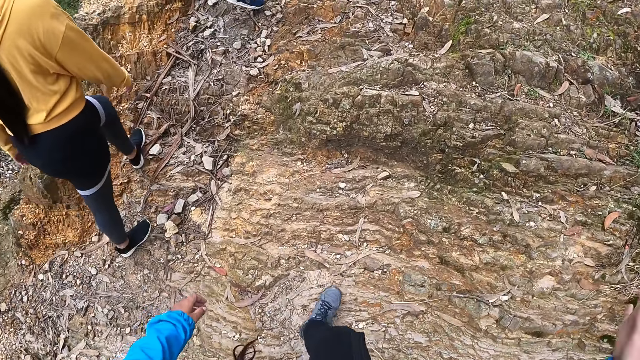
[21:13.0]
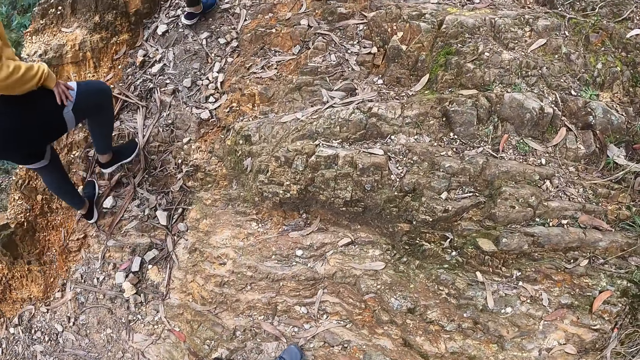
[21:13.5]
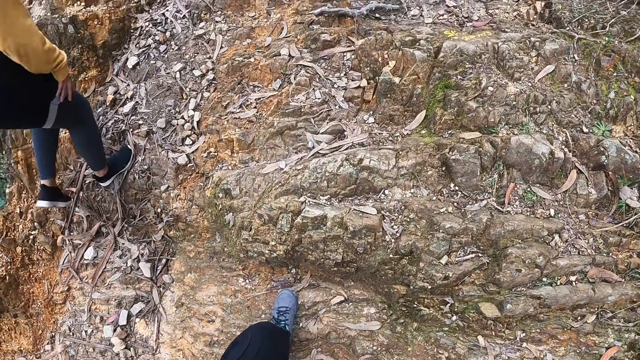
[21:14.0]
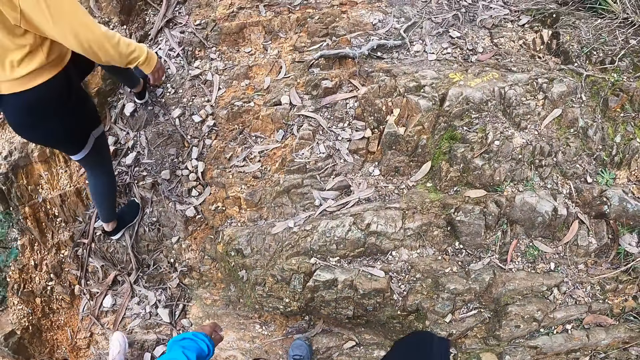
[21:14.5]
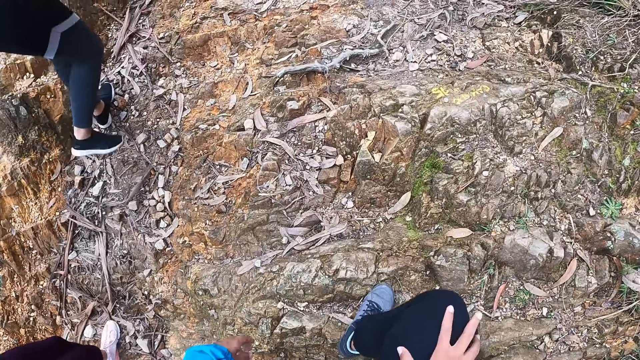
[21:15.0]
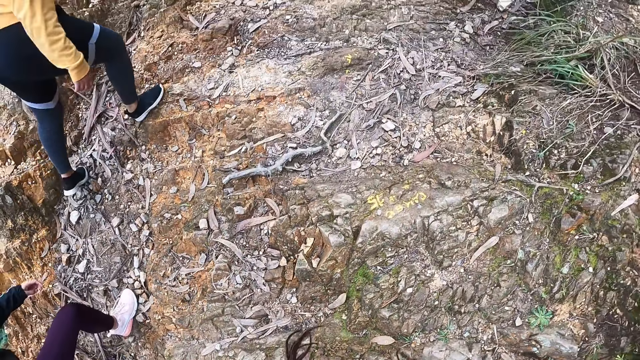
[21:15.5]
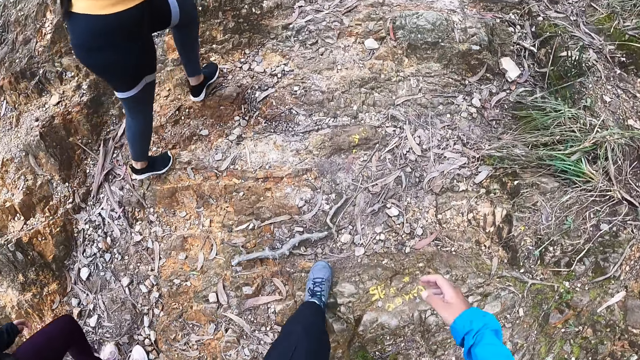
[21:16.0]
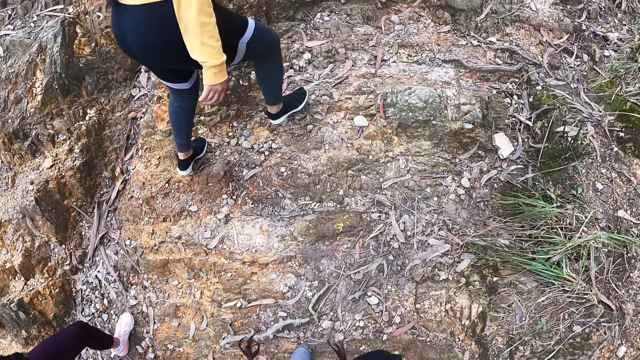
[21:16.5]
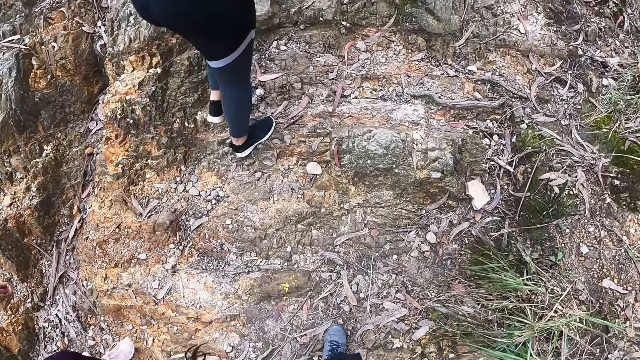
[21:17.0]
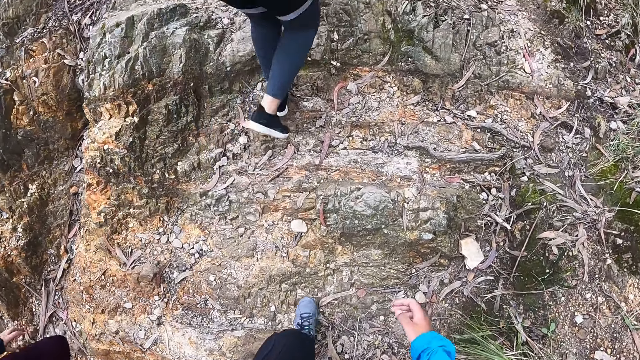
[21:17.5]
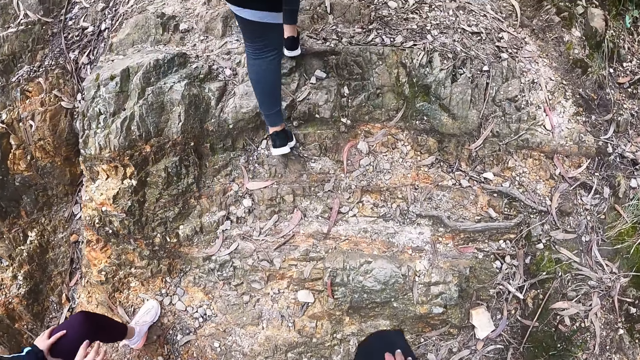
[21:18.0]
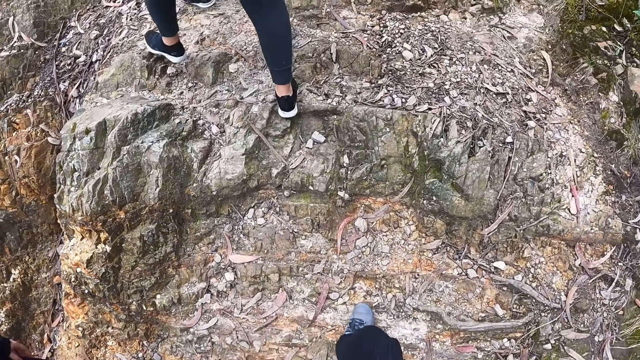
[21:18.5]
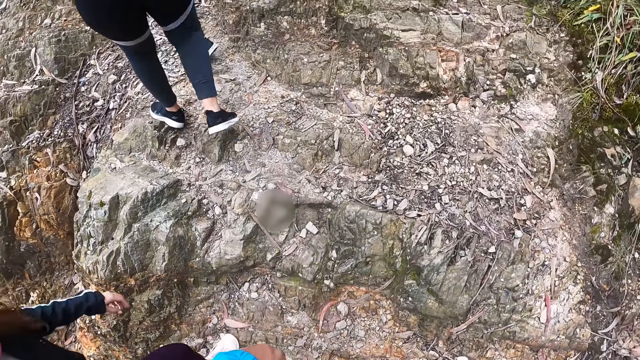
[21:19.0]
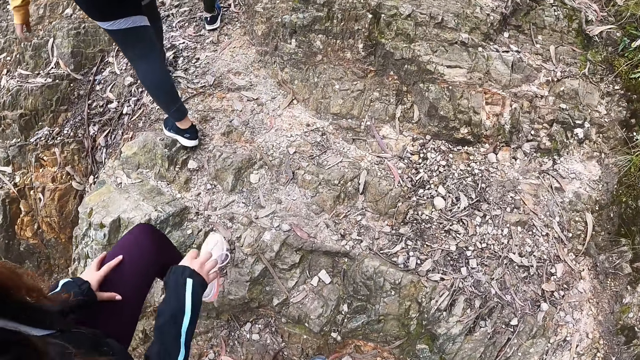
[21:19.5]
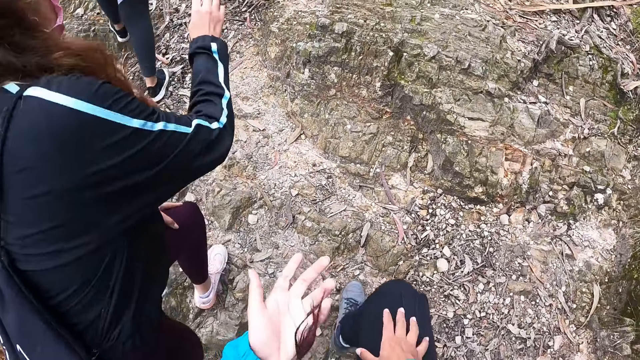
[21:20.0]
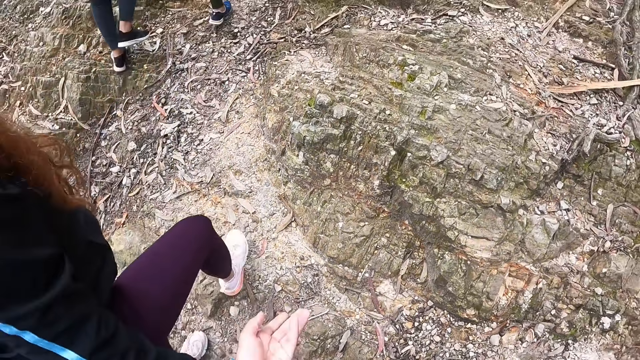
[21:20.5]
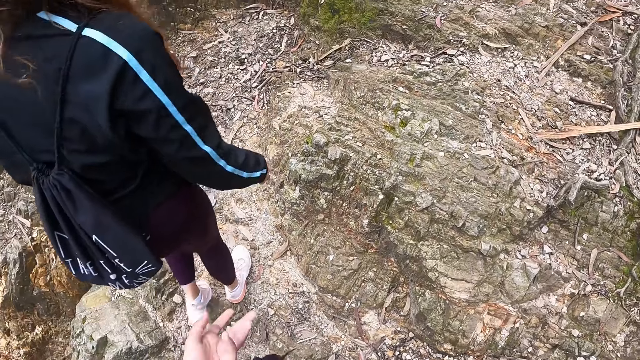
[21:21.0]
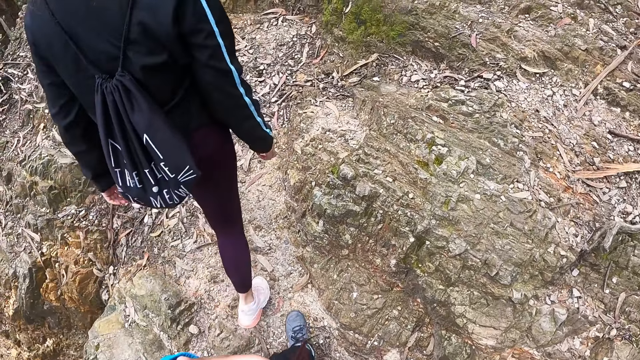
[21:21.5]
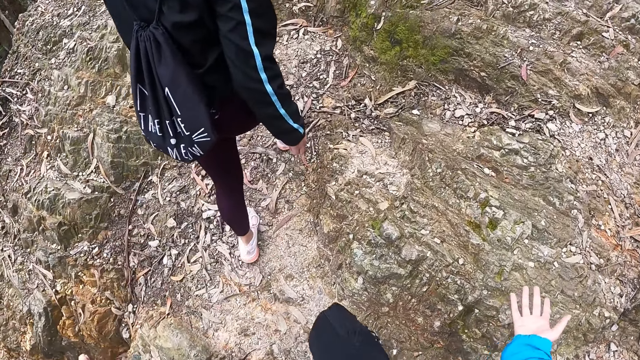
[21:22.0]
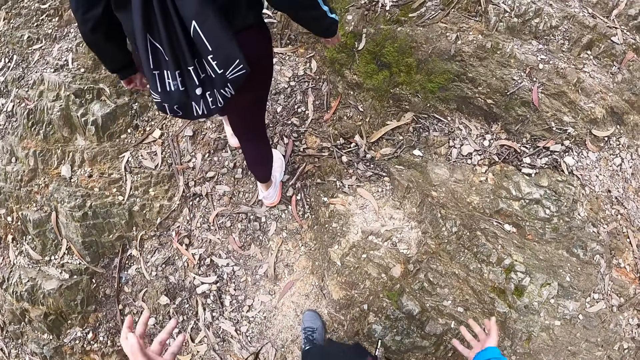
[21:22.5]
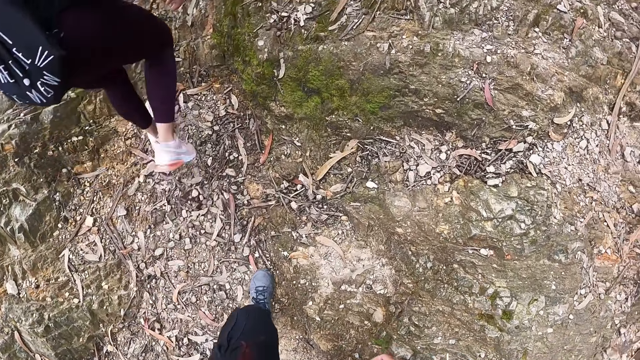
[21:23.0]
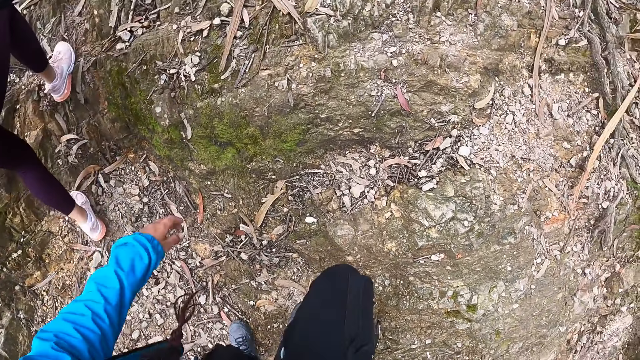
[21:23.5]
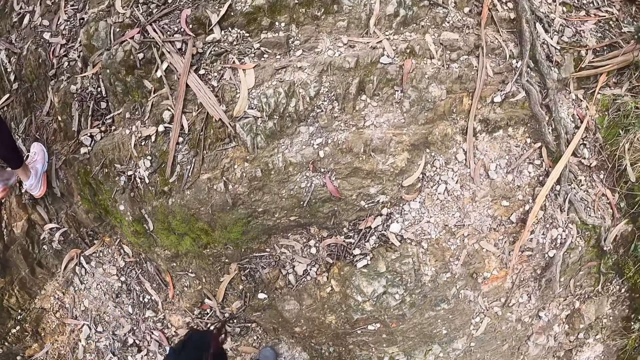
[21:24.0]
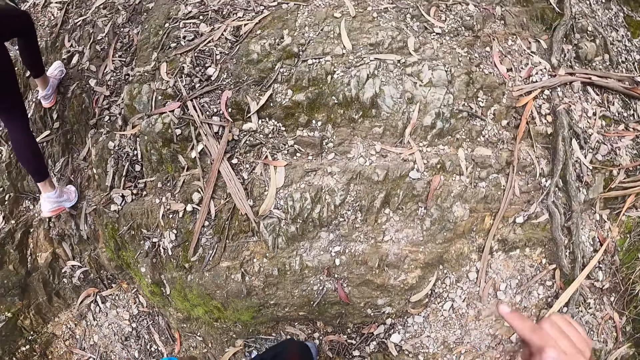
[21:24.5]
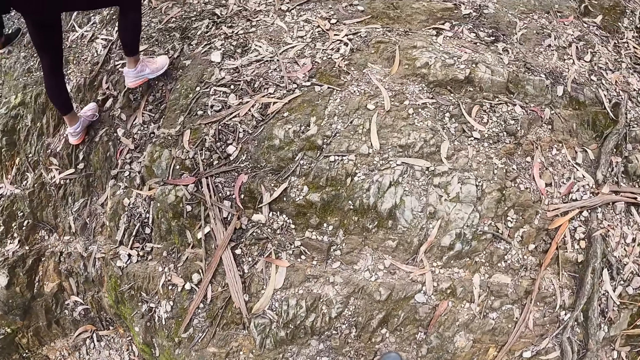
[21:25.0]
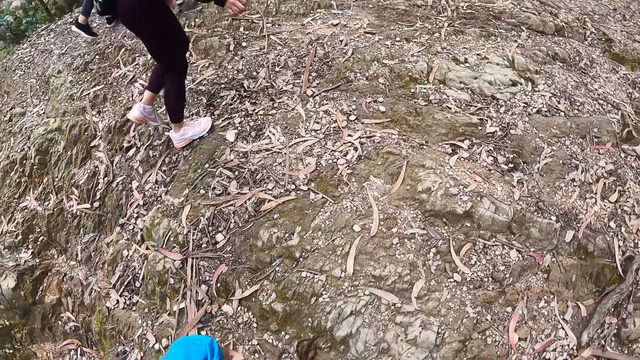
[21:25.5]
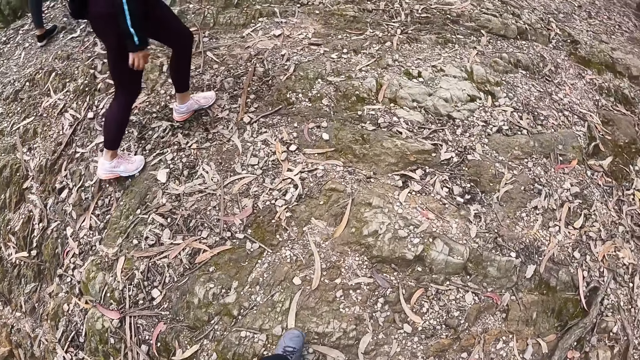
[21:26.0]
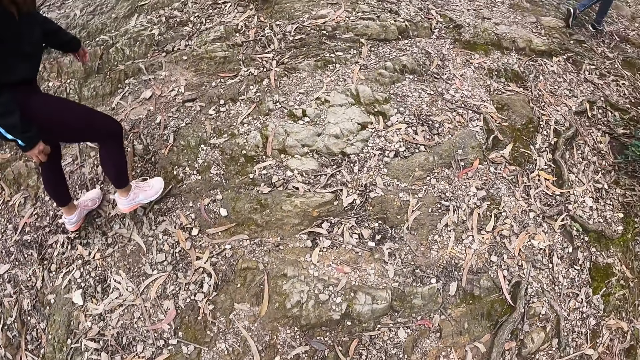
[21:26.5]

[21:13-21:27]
The camera wearer gestures with his hands.

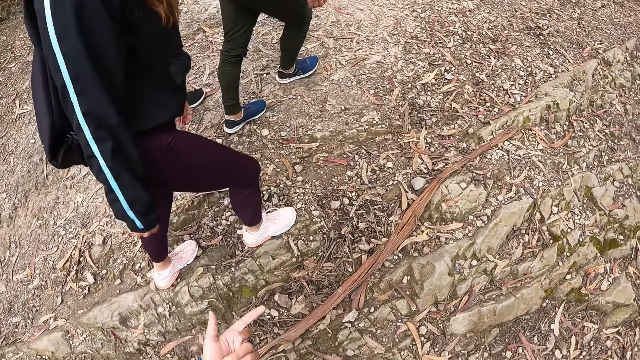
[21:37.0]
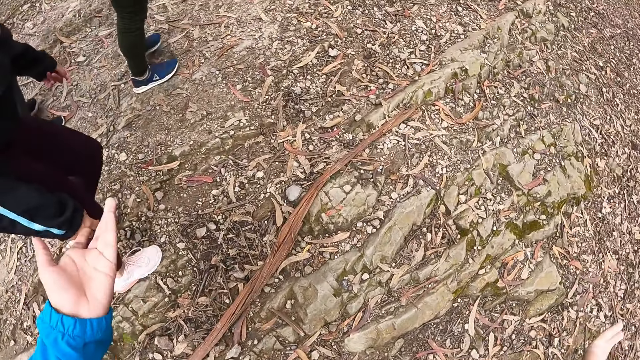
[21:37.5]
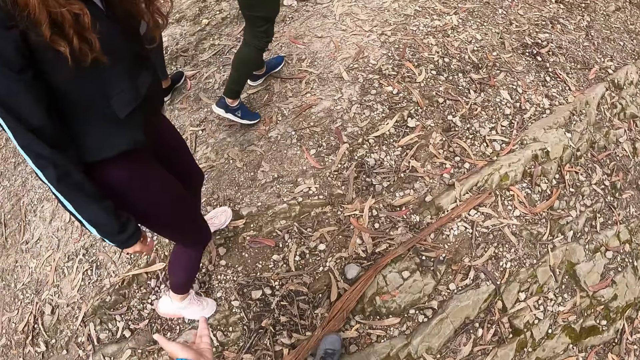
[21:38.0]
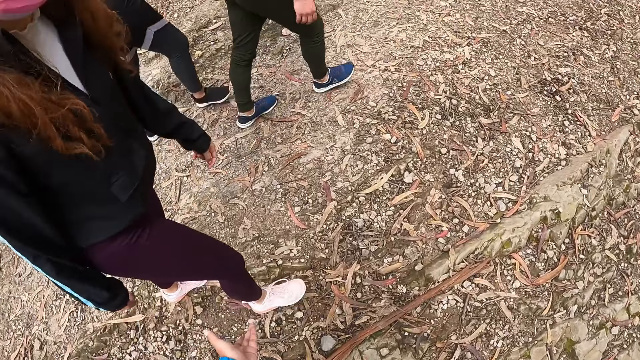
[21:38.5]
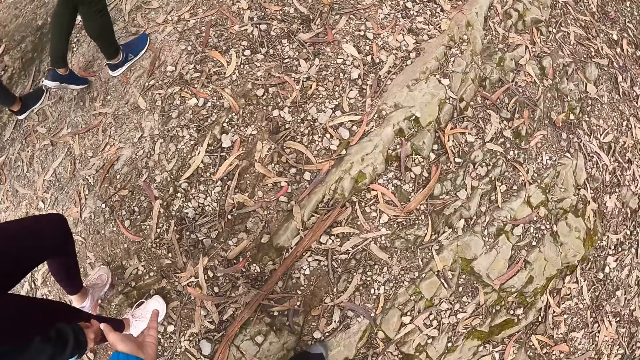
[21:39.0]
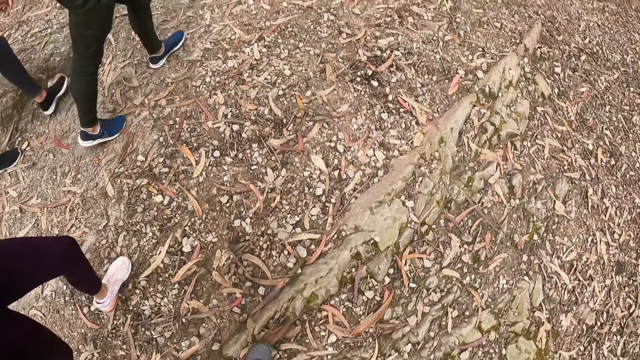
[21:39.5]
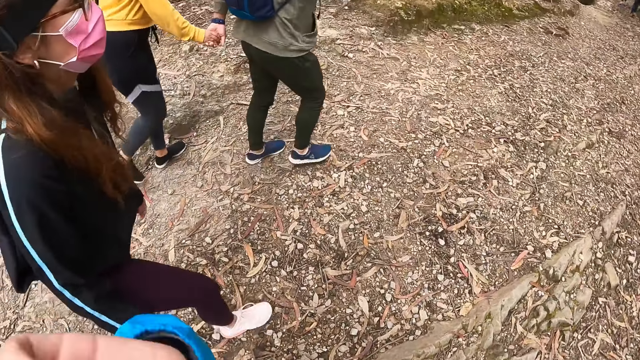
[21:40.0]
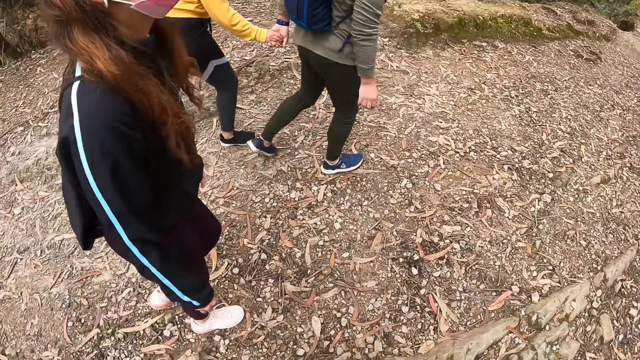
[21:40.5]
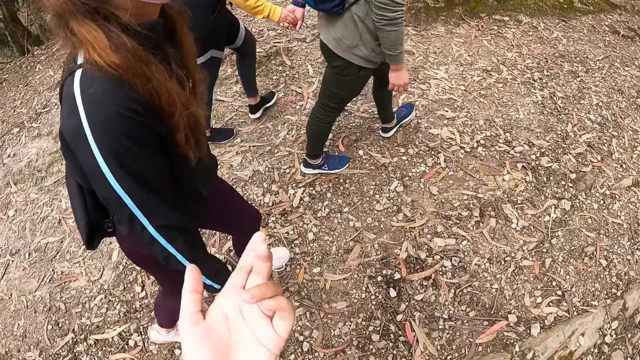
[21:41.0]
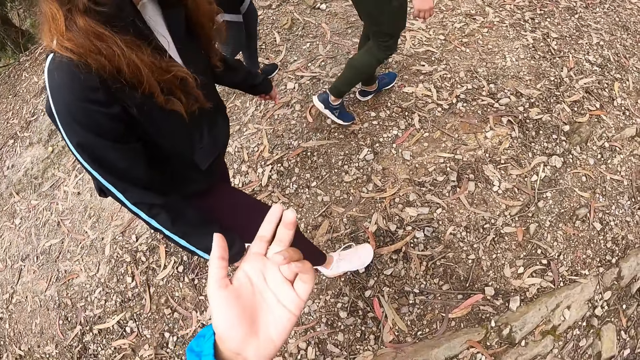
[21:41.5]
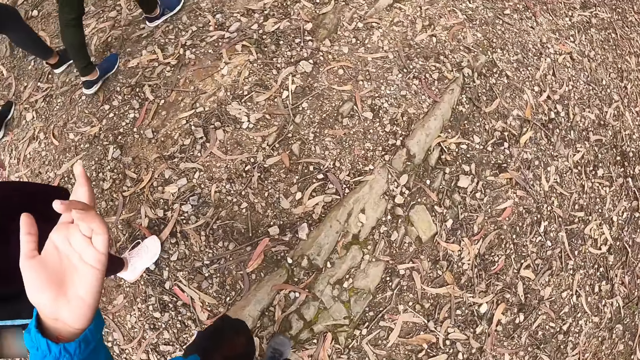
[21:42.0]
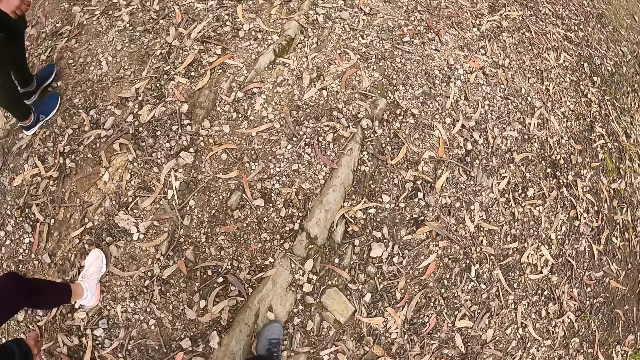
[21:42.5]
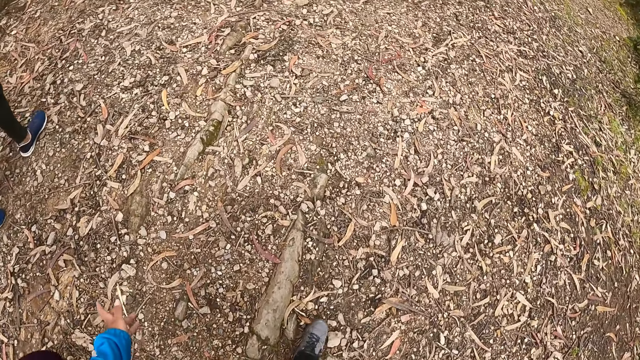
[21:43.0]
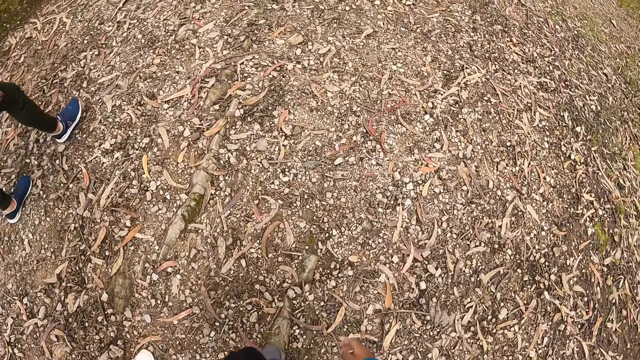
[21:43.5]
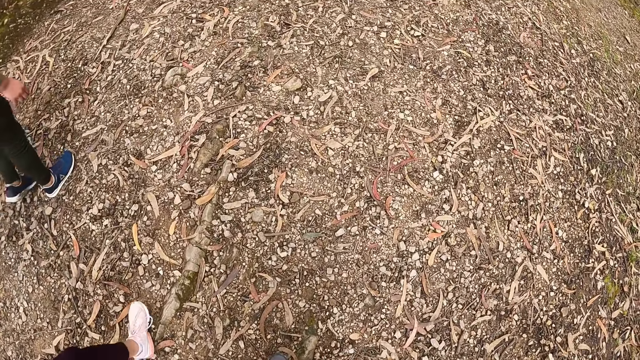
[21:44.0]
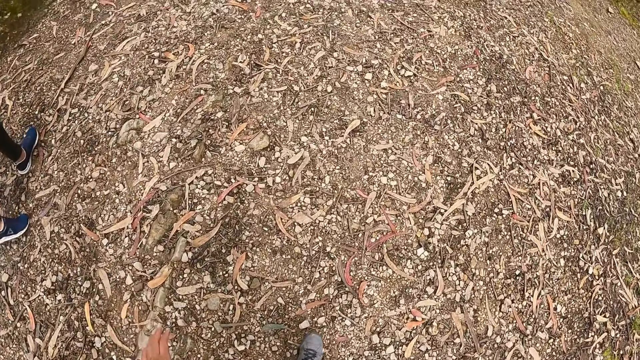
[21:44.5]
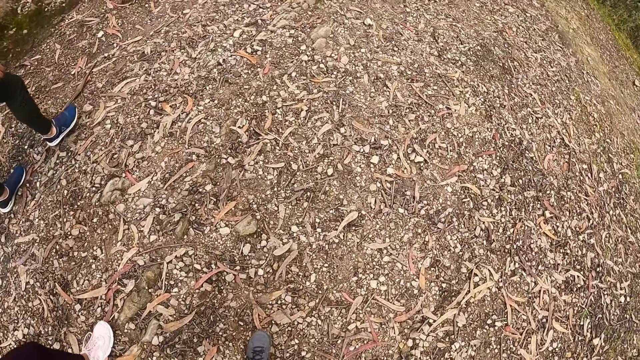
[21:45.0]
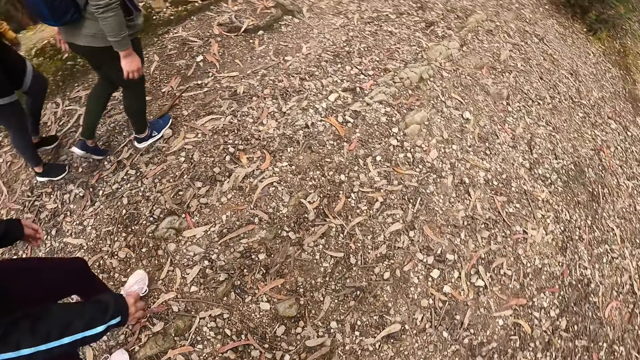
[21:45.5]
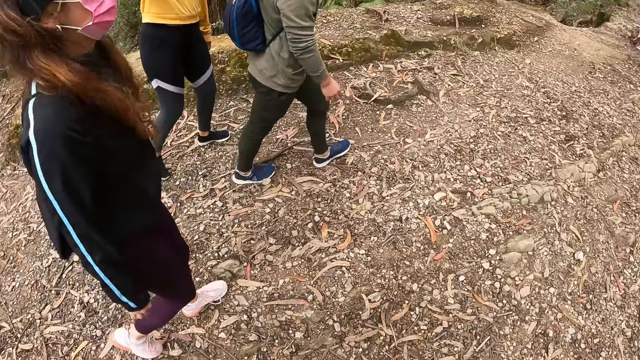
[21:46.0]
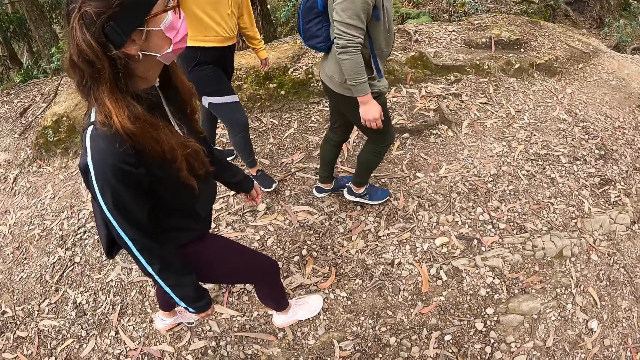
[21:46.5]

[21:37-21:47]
The camera wearer lifts his hand. He puts down his hand.
